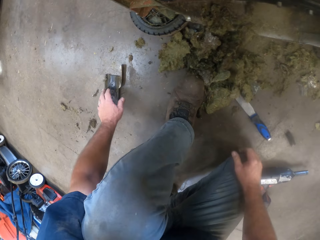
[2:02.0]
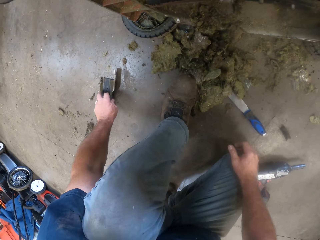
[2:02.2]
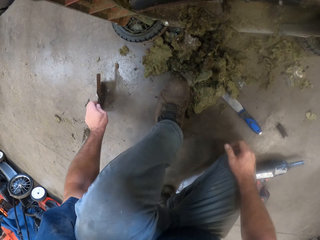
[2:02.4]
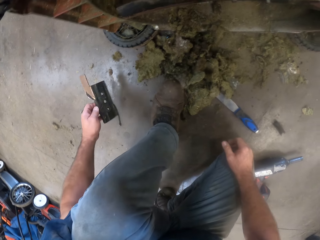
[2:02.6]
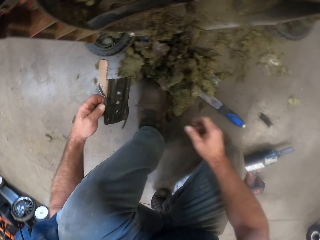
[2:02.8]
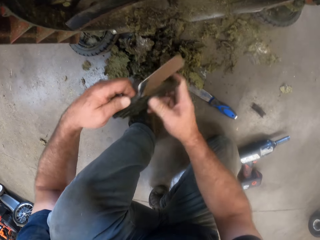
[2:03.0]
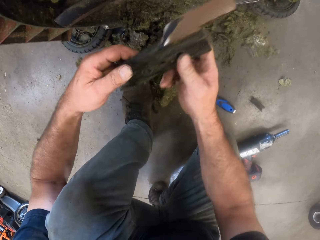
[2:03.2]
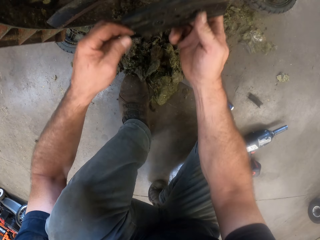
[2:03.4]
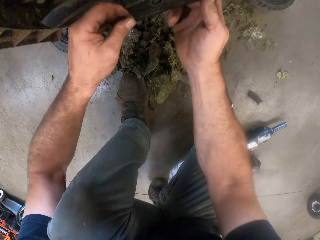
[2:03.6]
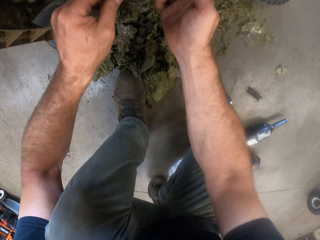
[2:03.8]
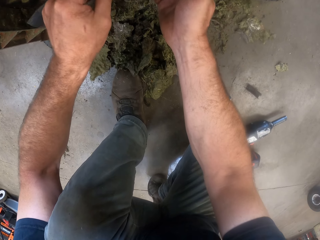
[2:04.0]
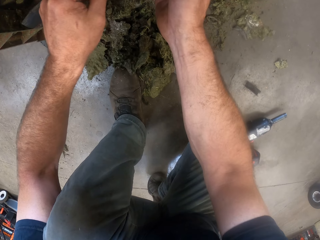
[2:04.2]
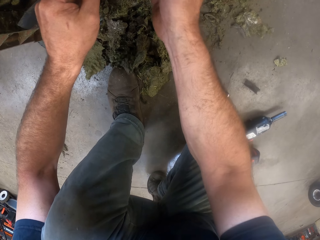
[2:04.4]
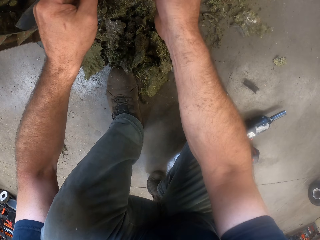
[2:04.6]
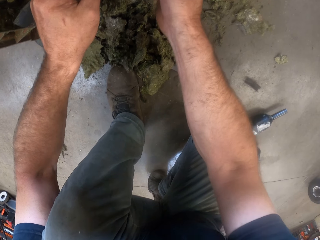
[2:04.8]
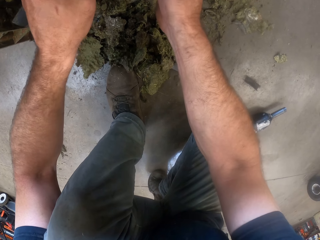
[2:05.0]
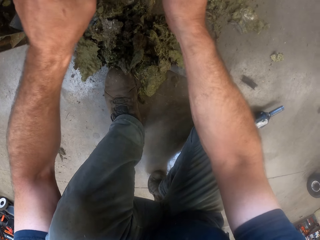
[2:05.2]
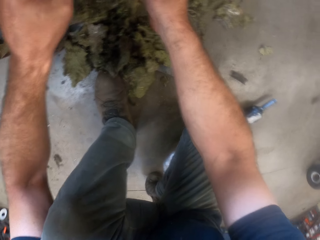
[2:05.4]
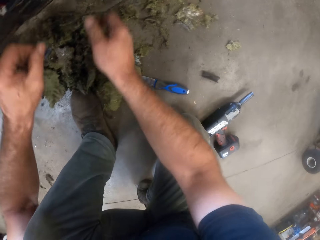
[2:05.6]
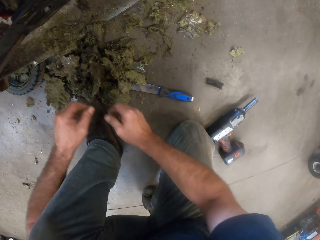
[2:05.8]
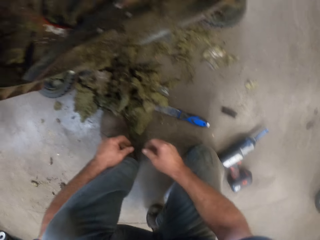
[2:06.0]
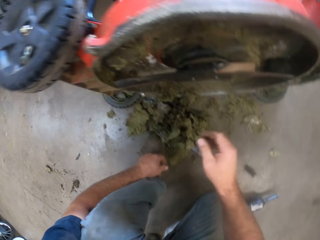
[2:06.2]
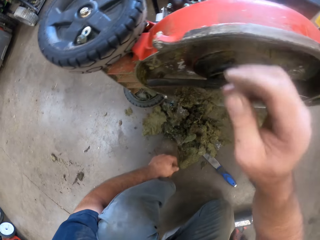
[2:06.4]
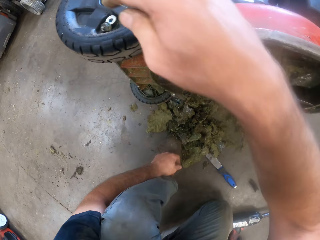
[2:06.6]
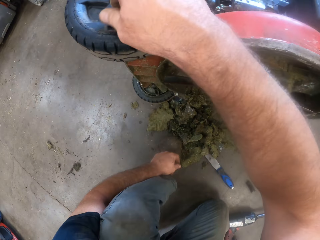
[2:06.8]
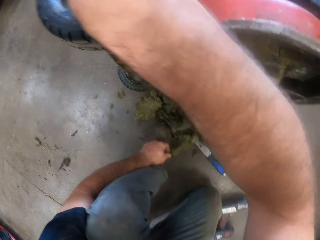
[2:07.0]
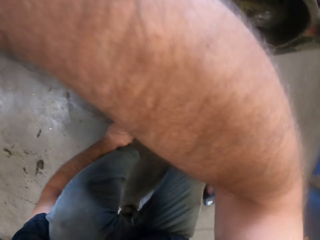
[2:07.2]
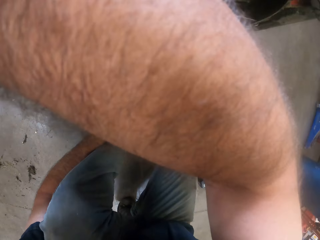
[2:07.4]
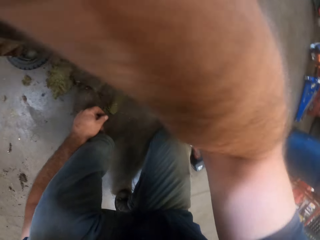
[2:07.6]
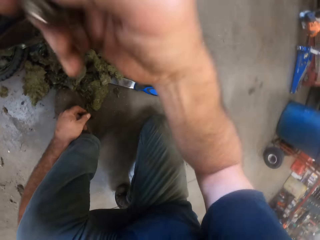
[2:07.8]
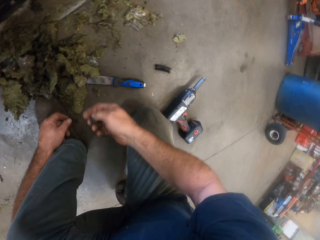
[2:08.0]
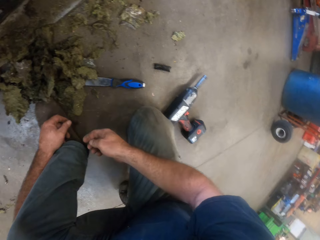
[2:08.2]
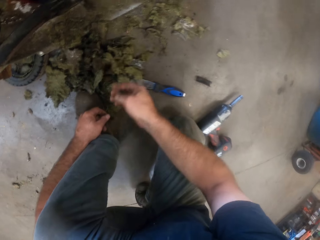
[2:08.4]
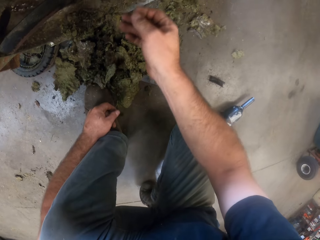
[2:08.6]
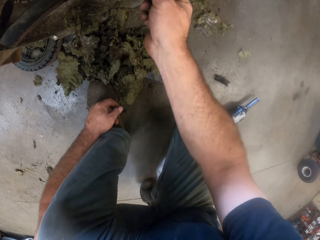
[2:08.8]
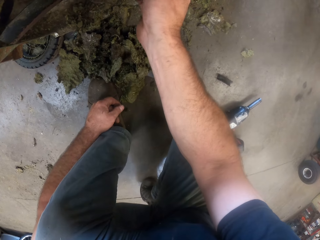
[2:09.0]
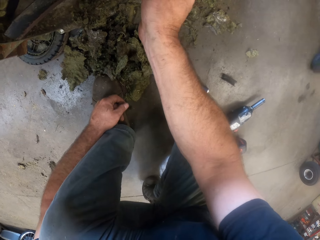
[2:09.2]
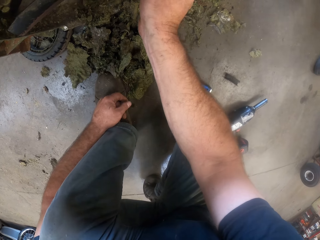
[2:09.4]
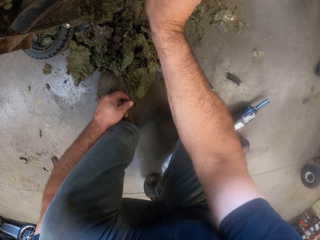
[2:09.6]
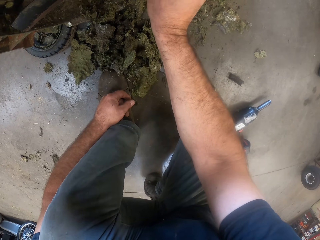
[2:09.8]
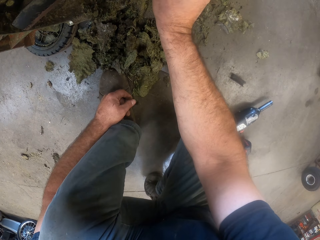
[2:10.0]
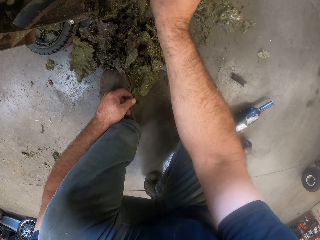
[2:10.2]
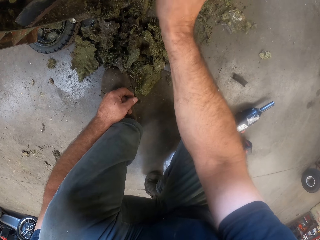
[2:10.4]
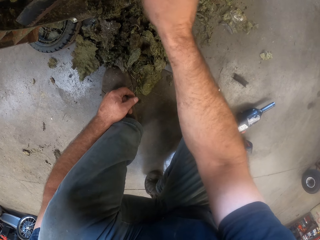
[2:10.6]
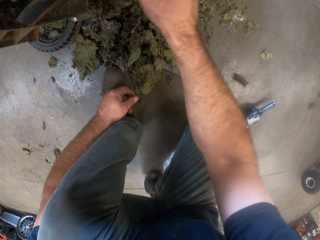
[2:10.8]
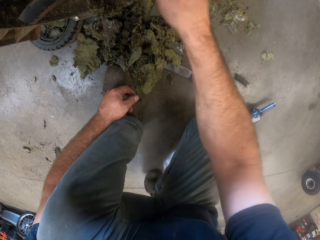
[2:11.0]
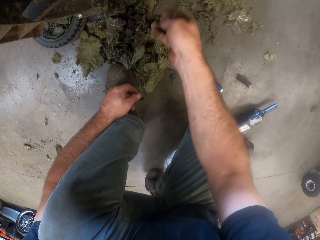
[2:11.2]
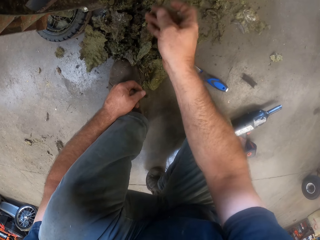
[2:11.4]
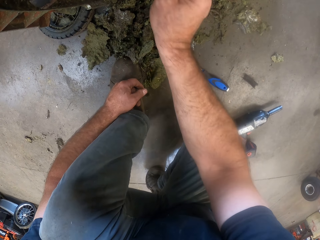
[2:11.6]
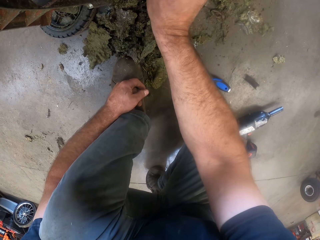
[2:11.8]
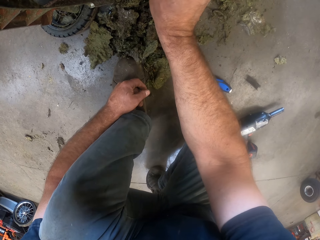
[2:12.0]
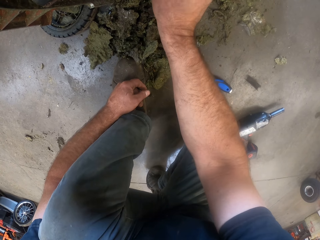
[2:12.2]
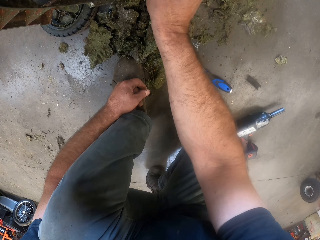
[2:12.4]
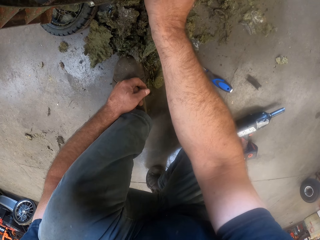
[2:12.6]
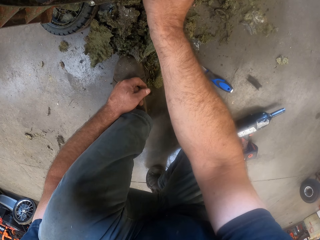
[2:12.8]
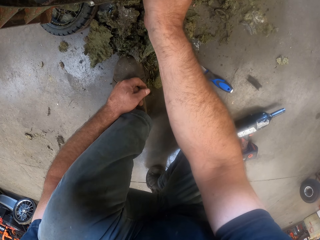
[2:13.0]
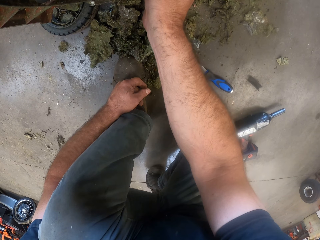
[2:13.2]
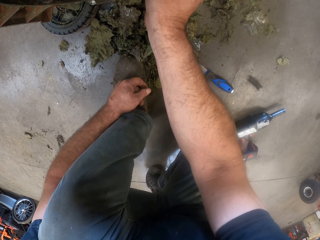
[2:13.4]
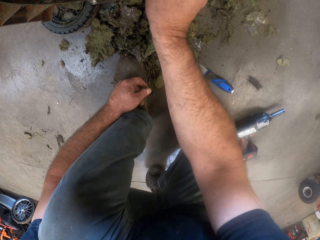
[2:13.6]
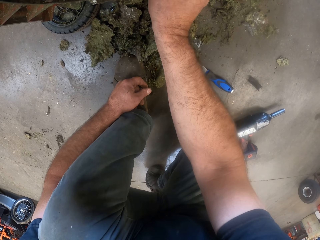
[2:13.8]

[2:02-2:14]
The camera wearer picks up another lawnmower blade from the floor with his left hand. He fixes the lawnmower blade to the lawnmower. He removes his hands from the lawnmower engine. He picks up a nut or bolt from the lawnmower tyre. He screws the nuts to the lawnmower blade.

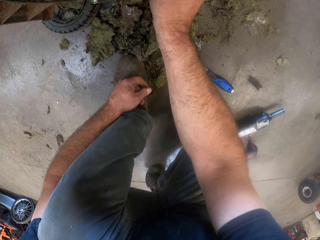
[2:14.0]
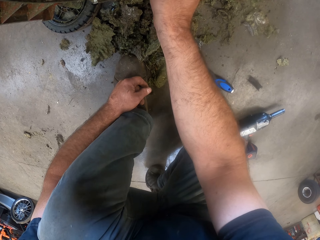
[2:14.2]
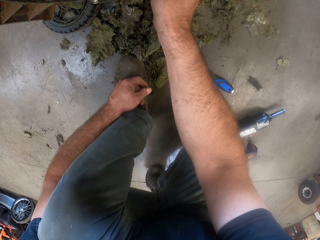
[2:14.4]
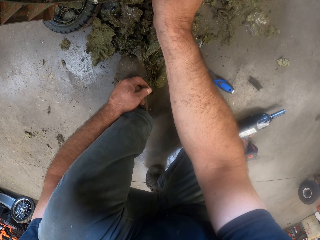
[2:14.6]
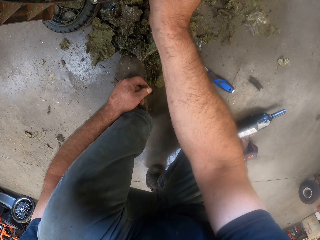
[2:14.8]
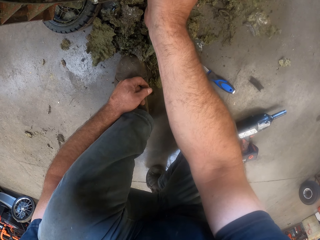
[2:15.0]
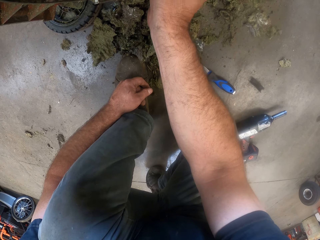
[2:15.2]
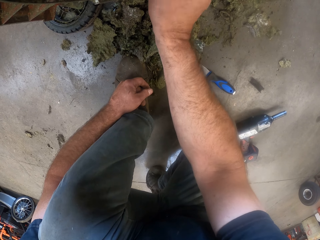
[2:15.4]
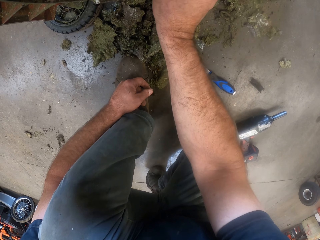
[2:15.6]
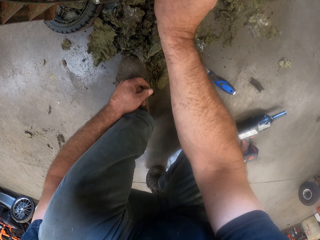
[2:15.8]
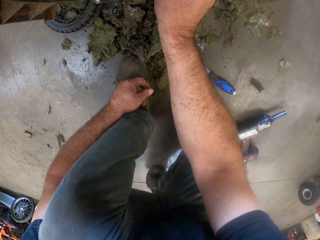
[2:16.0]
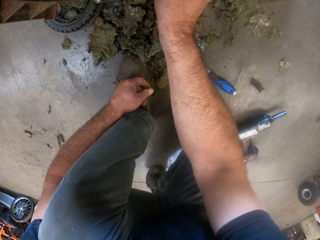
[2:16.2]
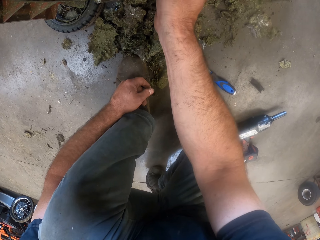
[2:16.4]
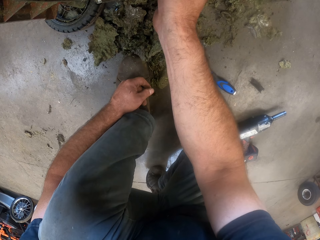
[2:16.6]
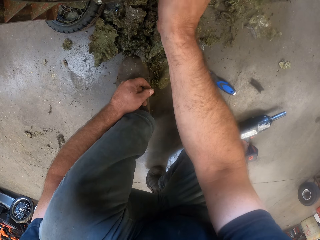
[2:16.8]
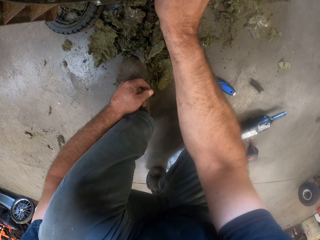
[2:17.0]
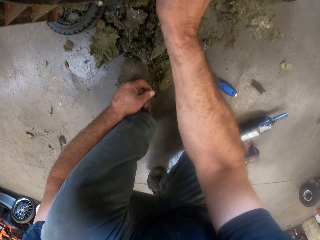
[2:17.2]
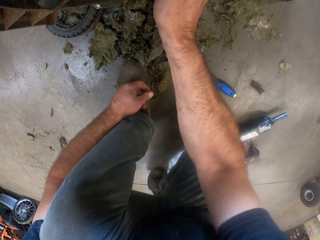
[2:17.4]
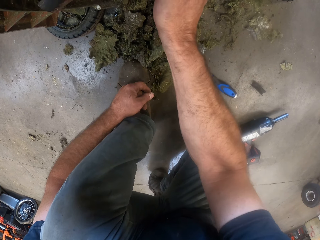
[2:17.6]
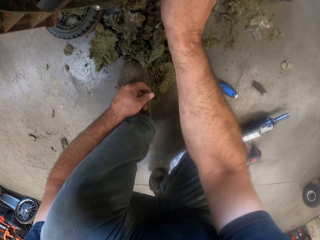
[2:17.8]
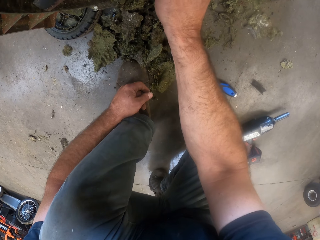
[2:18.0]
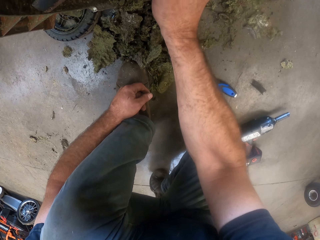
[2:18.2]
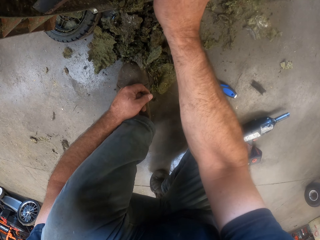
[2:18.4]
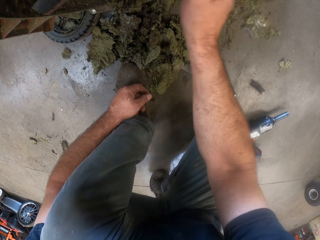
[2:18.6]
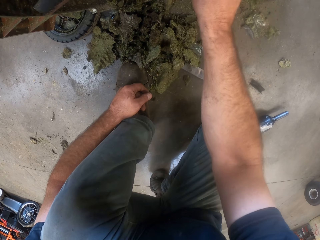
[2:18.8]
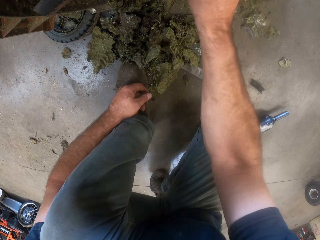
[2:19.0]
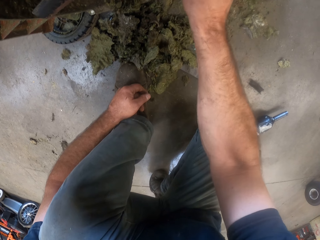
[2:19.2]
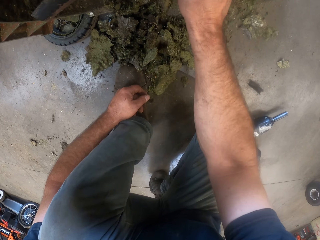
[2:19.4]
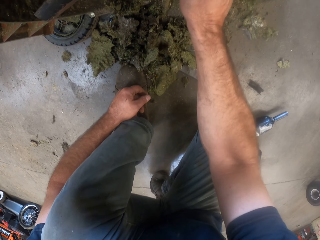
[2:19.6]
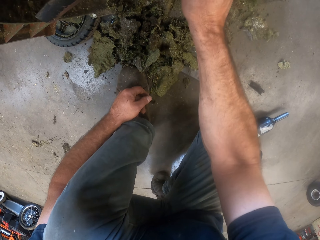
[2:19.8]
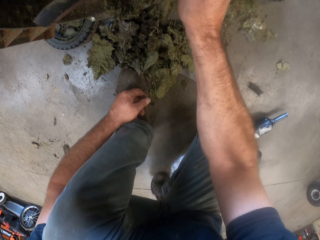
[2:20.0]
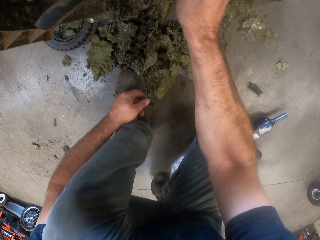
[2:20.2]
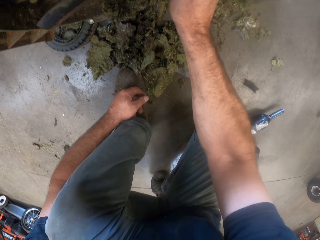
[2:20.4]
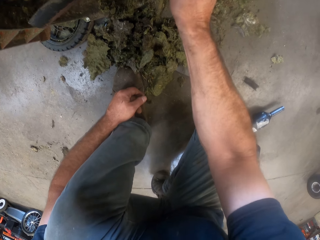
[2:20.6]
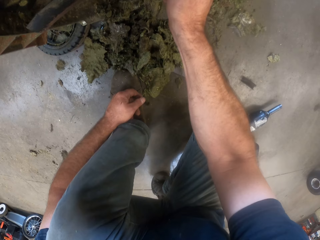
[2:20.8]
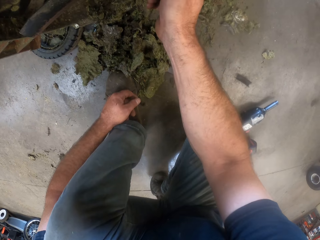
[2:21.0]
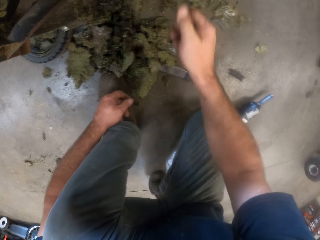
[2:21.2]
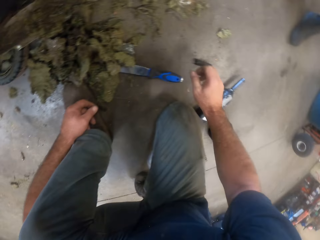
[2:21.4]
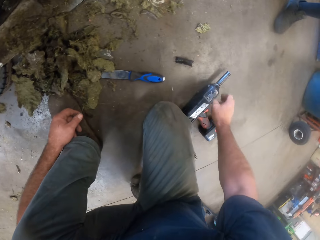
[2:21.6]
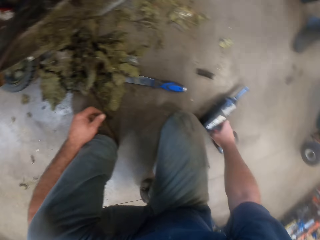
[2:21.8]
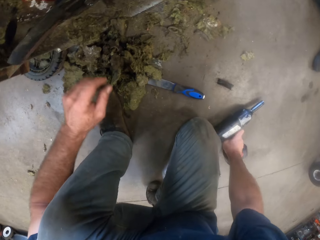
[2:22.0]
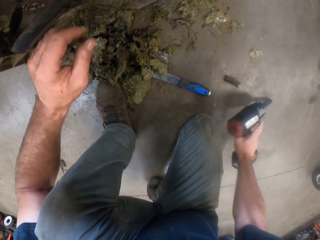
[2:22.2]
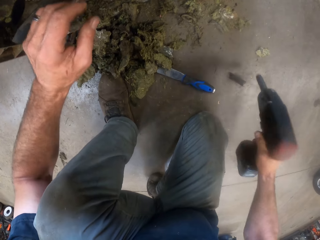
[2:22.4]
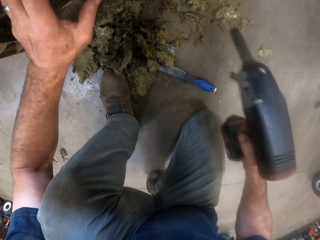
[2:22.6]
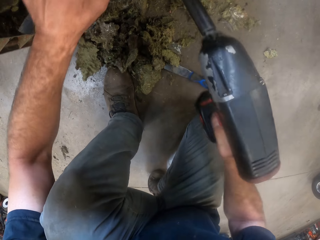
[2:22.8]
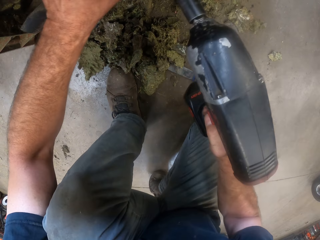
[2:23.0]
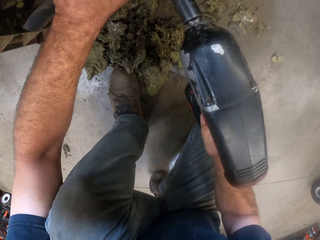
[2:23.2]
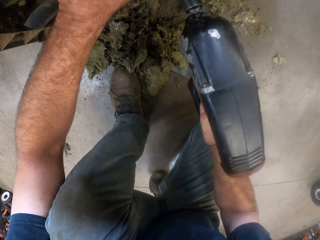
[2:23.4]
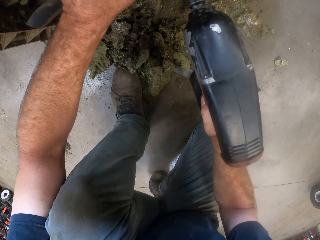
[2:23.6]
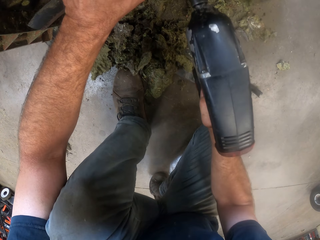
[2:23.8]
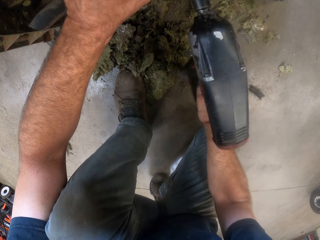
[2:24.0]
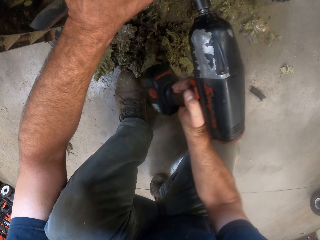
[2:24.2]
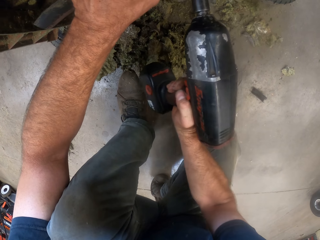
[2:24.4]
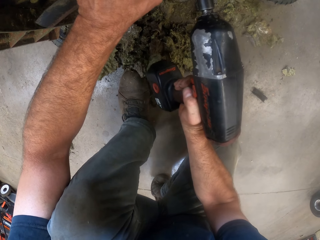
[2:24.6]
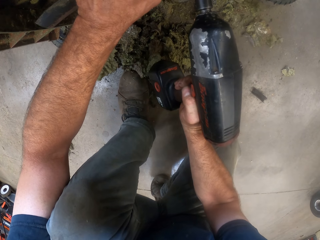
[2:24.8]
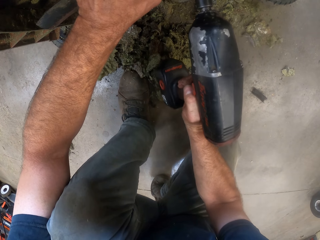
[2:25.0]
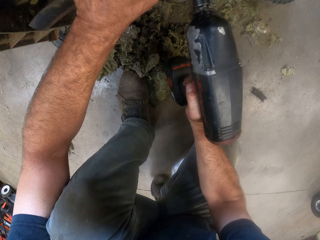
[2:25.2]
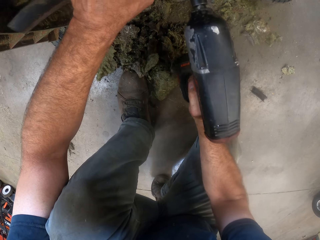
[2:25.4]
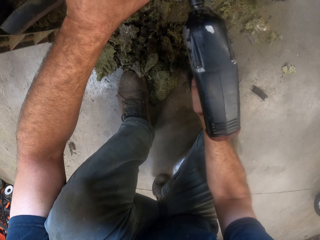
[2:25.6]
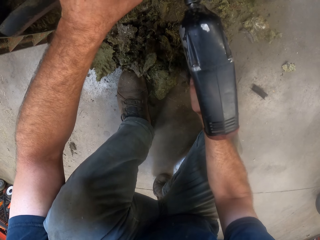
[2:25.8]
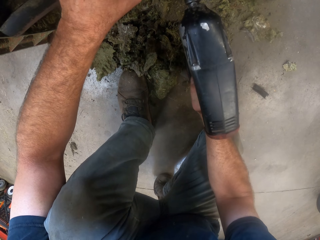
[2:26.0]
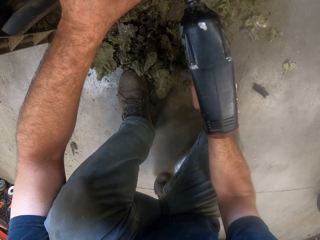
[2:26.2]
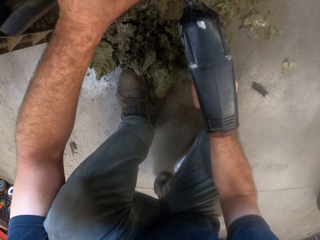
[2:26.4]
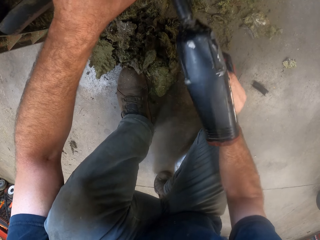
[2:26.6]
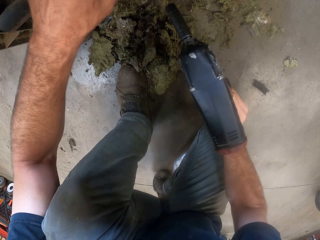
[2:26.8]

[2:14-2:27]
The camera wearer picks up an impact driver from the floor. They tighten the nut with the impact driver.
